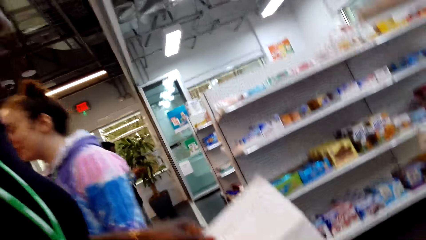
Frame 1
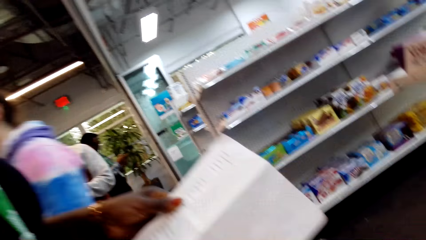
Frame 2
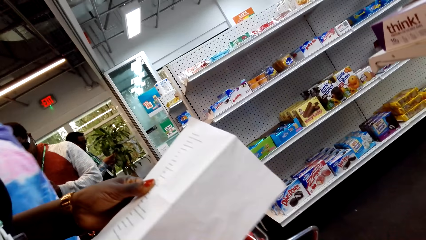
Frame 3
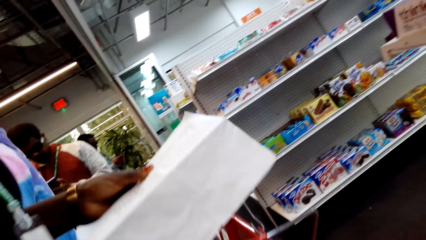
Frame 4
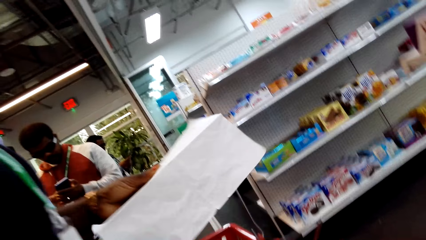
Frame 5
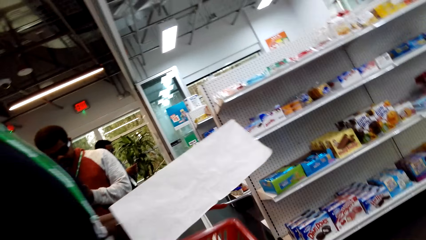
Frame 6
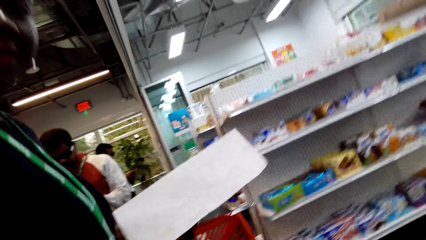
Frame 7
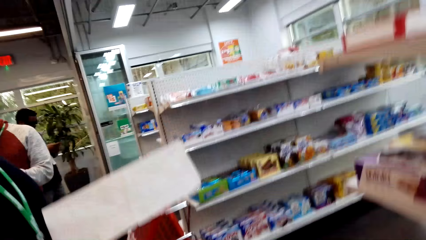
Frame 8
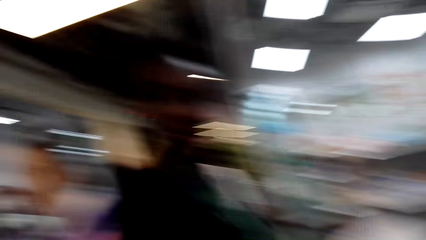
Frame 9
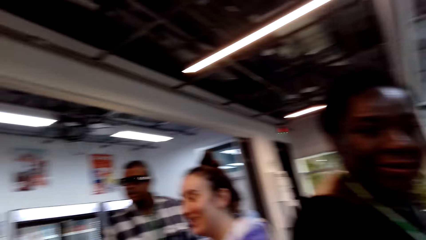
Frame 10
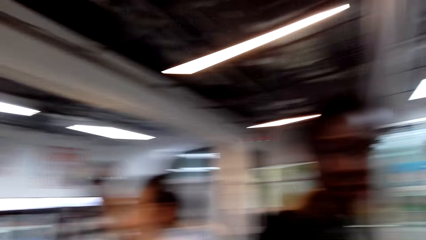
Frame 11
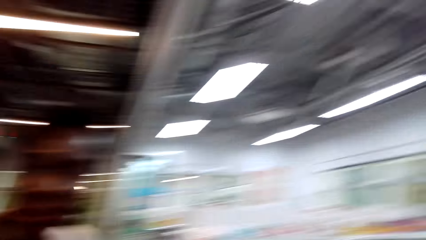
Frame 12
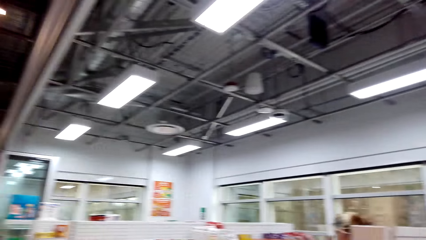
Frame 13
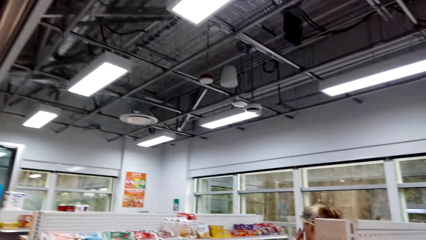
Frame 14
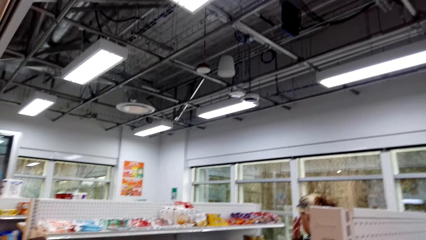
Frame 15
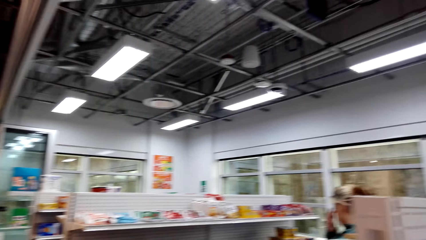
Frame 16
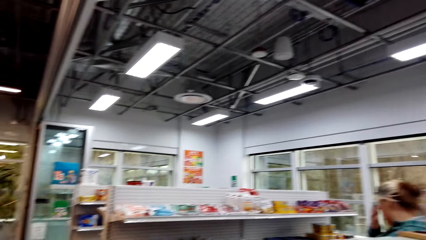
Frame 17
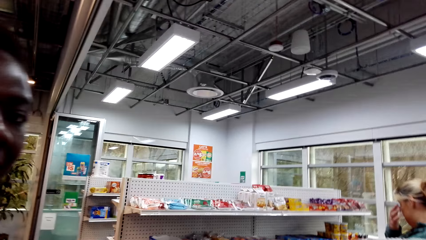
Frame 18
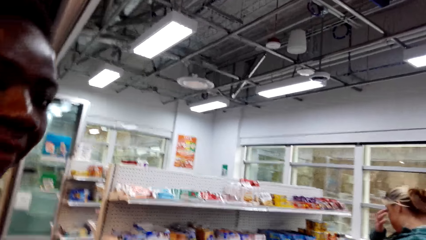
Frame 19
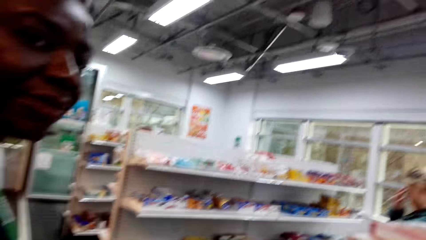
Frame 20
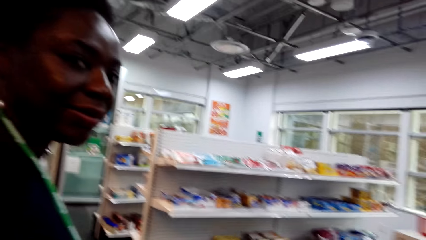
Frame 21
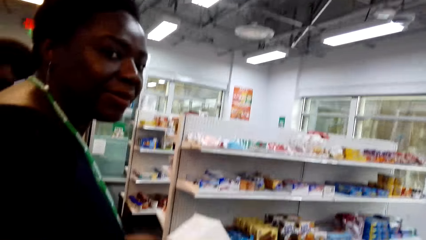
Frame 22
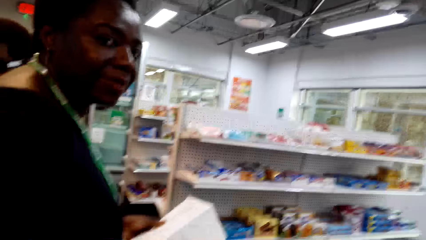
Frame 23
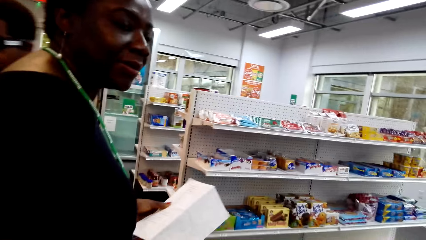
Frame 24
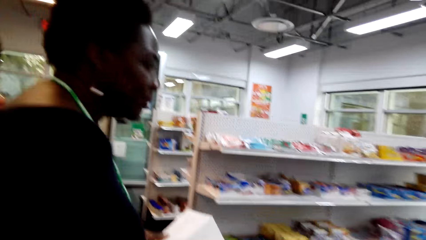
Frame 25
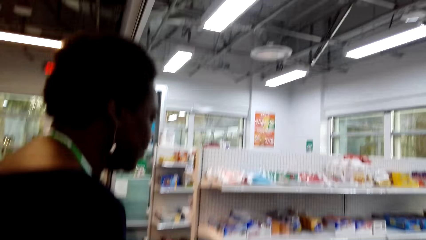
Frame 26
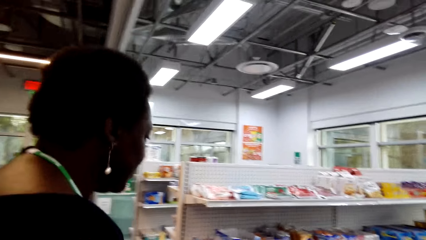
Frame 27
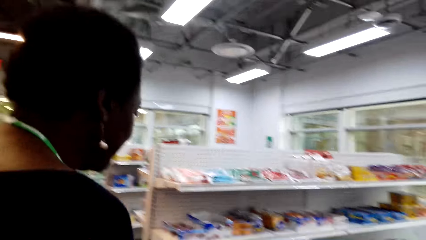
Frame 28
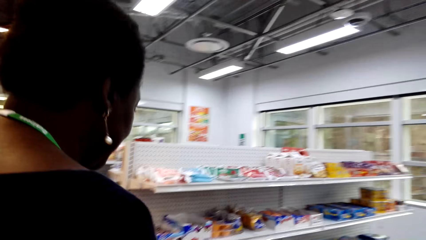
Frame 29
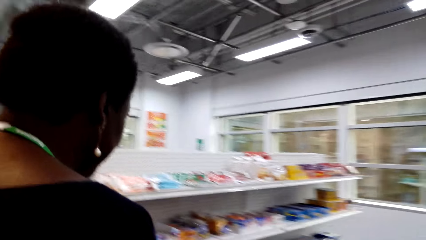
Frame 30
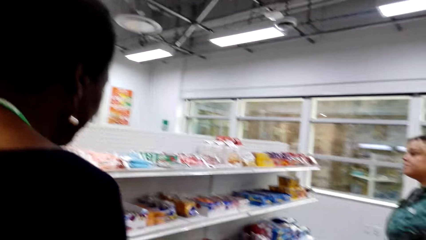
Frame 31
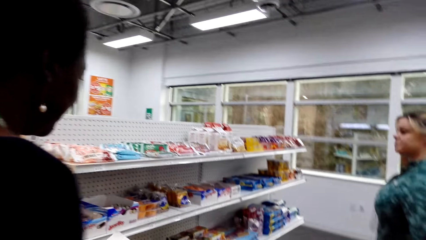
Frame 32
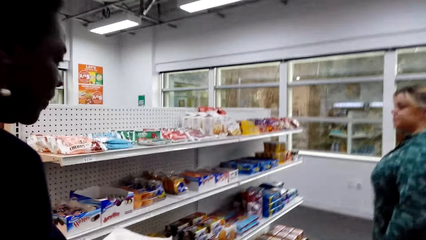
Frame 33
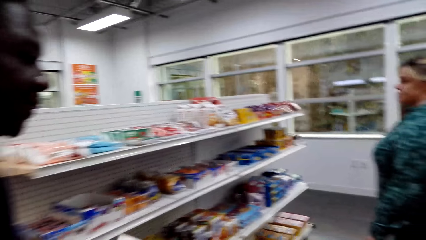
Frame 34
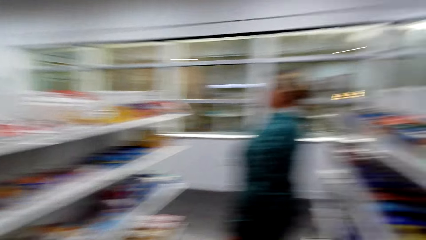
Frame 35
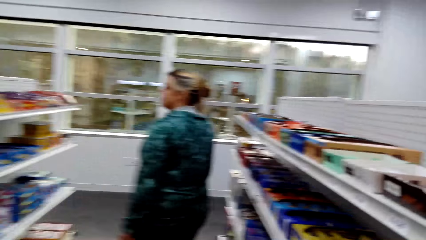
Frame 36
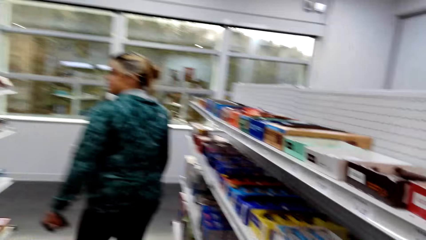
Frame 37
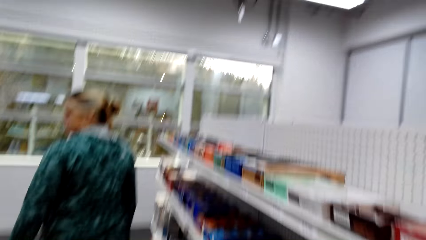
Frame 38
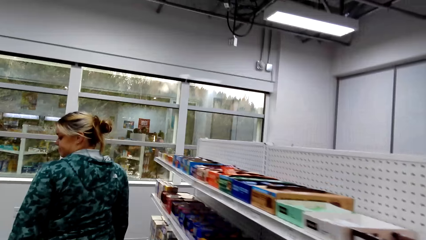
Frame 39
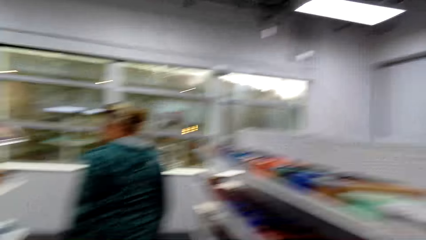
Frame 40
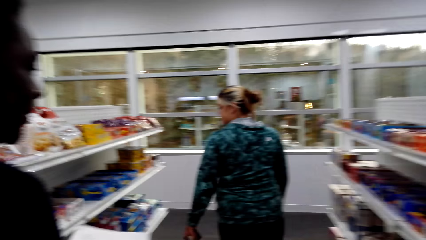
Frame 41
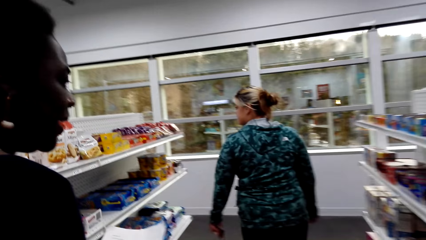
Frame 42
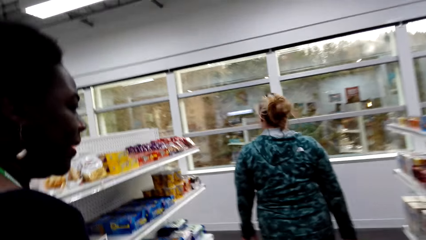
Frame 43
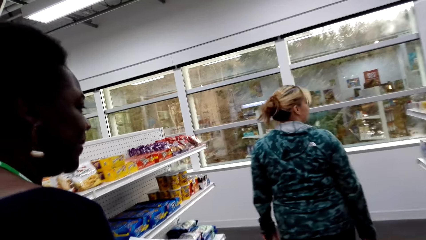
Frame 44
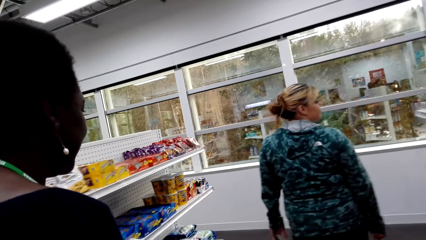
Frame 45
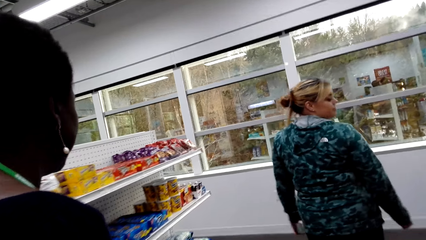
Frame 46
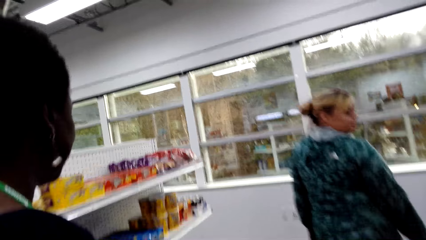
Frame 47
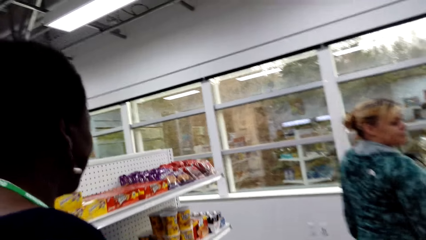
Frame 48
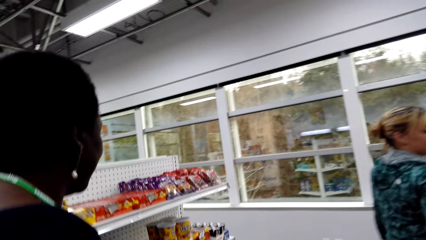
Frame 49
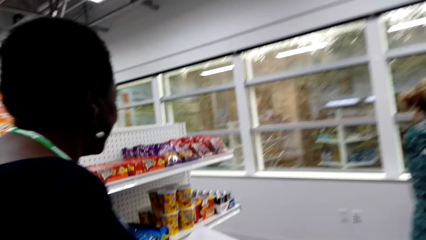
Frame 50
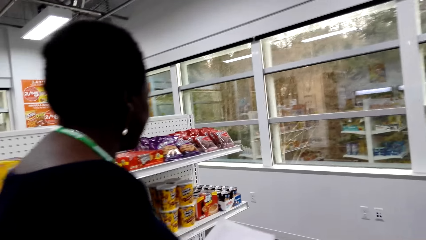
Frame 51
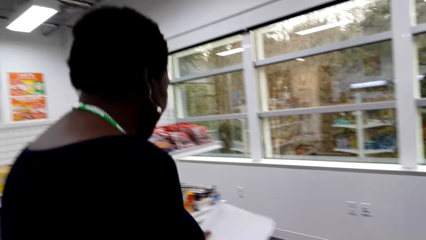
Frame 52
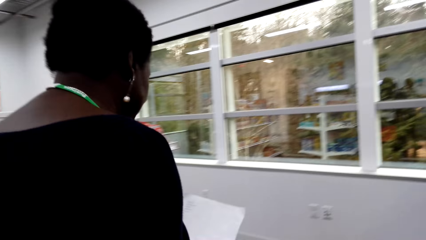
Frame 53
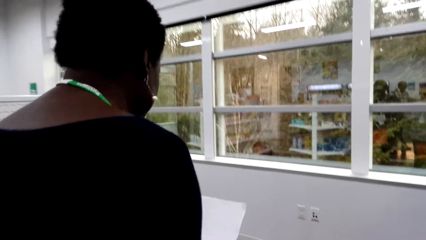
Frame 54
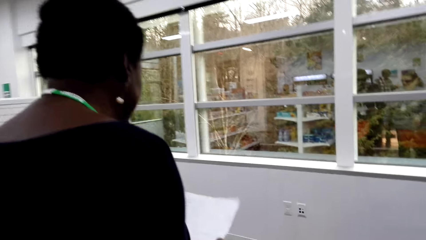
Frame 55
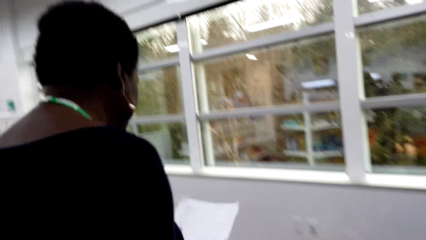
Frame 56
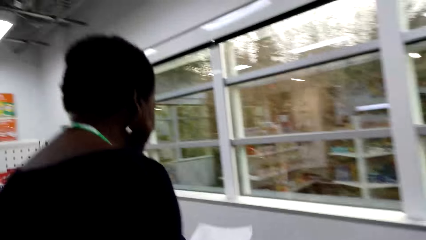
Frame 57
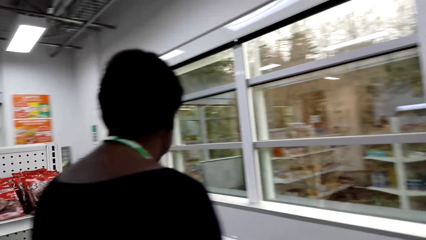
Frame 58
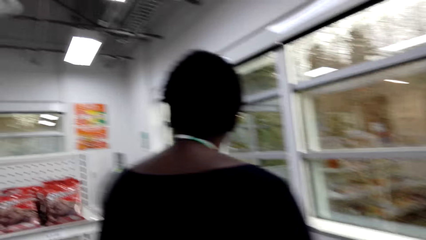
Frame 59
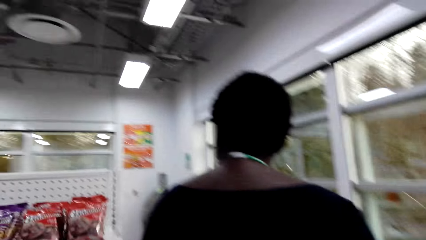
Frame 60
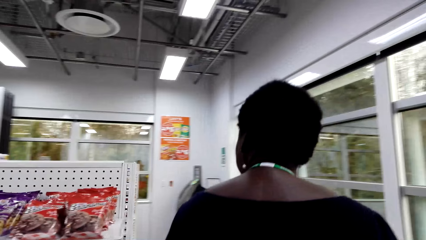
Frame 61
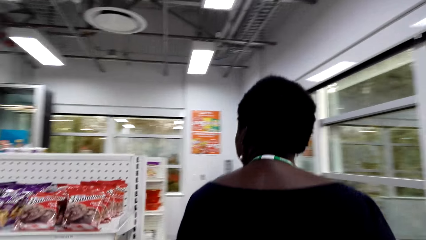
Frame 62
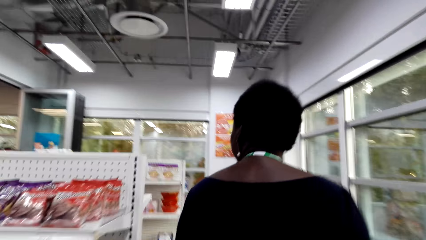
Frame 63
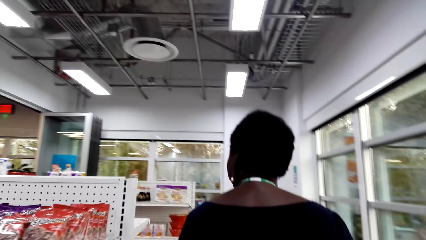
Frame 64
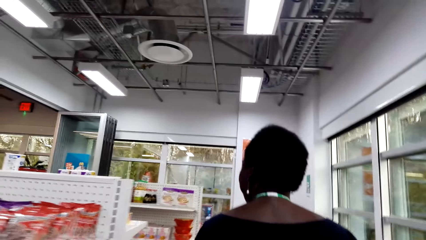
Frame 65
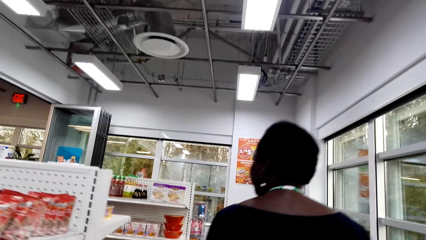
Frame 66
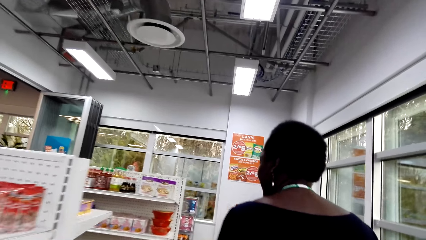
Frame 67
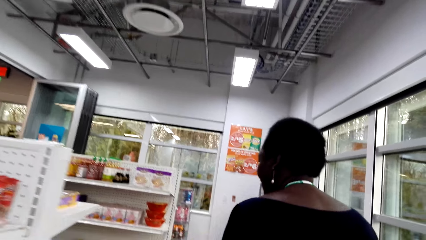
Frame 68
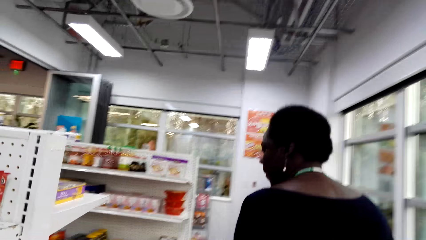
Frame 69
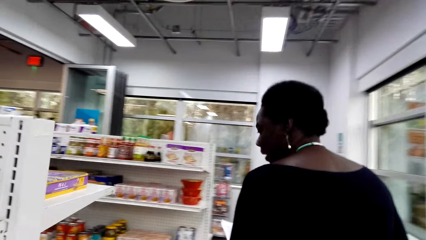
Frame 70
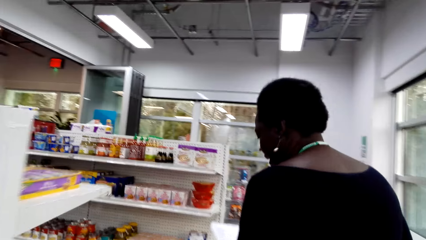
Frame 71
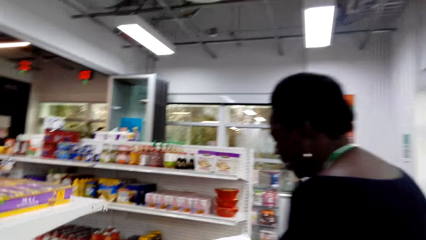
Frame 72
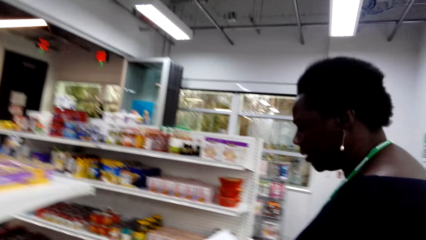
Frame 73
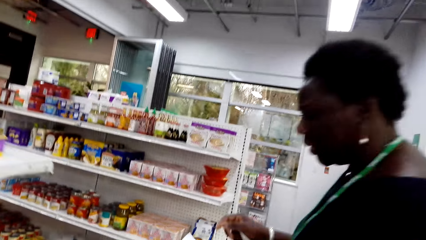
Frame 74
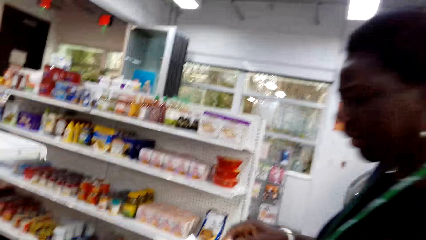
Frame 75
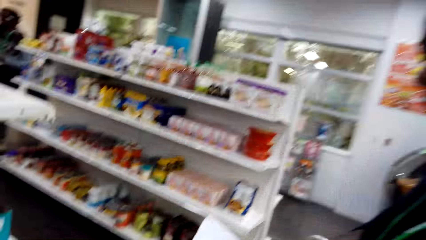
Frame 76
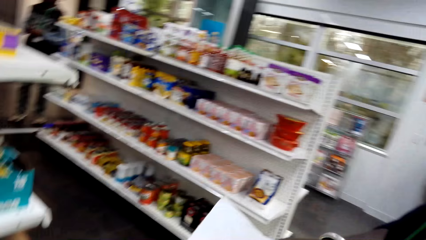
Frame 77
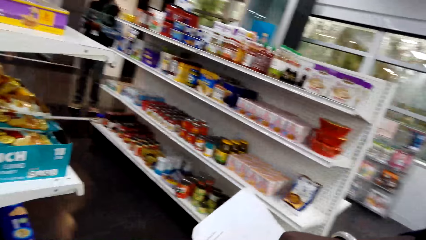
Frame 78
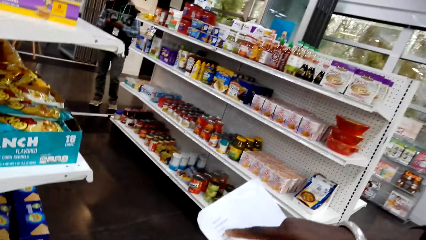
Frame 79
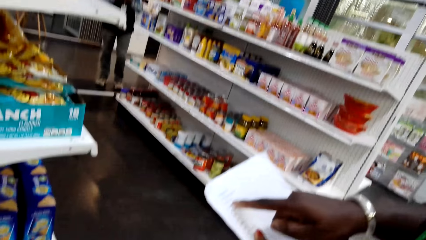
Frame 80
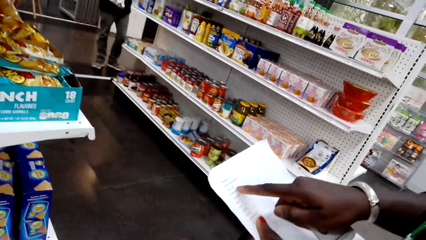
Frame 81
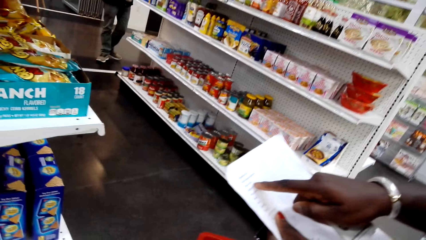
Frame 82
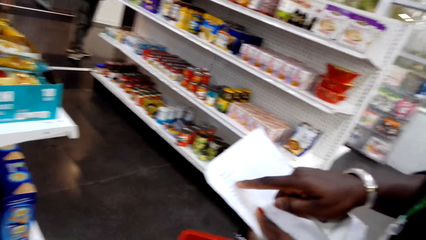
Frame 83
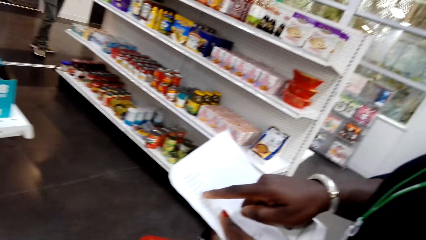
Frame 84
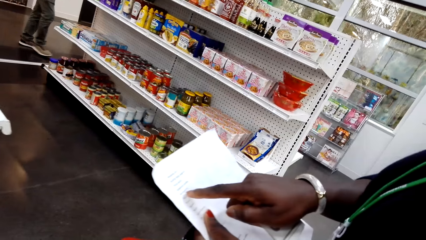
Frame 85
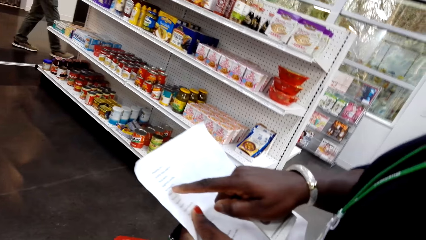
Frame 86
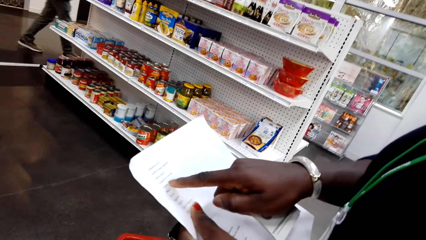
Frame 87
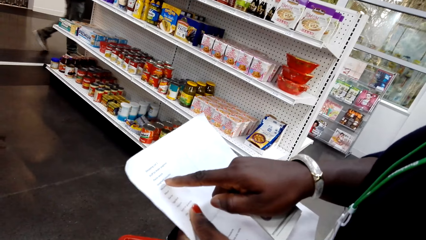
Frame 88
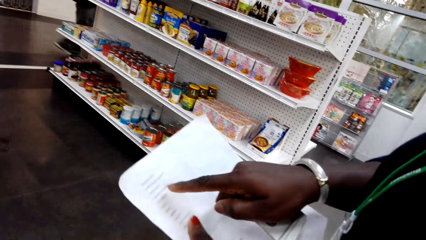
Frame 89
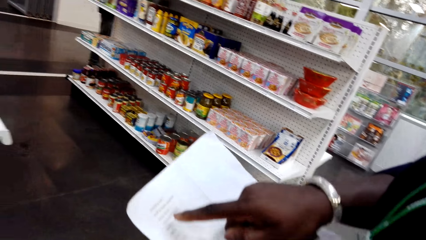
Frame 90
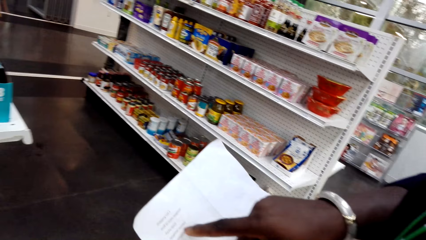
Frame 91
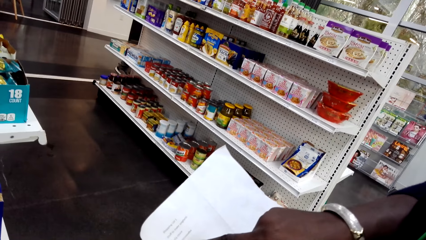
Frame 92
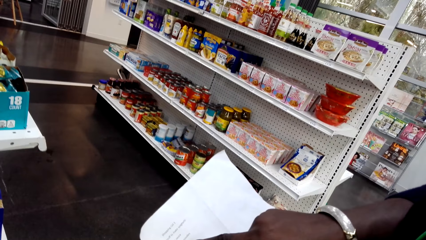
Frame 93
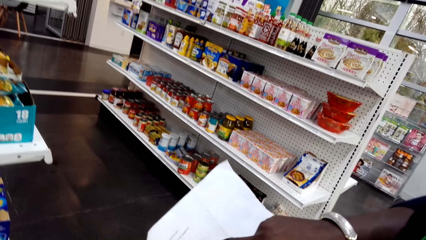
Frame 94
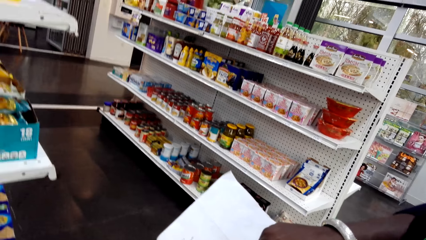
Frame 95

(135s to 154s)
A woman holds a shopping list. The camera wearer walks beside the woman. They talk with the woman. They walk around the supermarket. The woman walks around the supermarket. The camera wearer talks with the woman. The woman points at the list.
